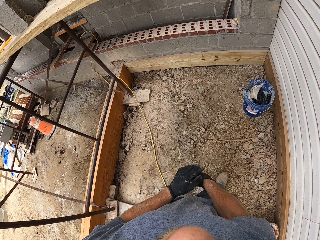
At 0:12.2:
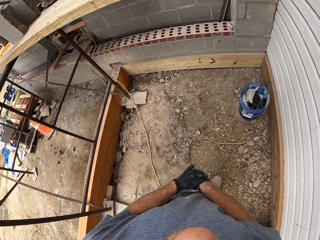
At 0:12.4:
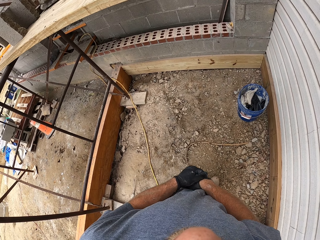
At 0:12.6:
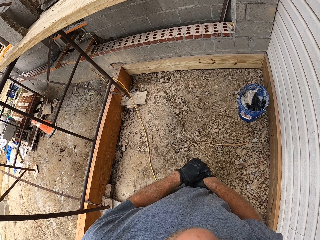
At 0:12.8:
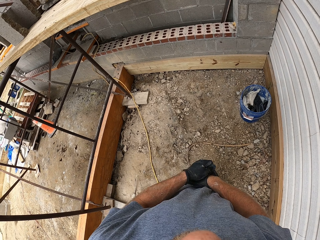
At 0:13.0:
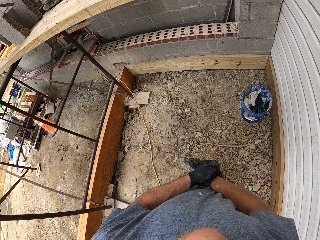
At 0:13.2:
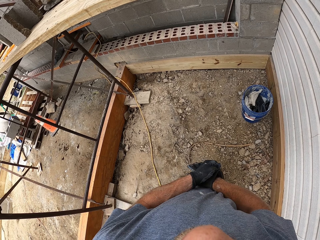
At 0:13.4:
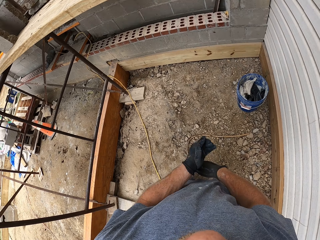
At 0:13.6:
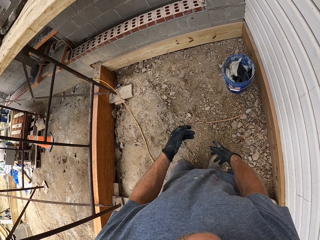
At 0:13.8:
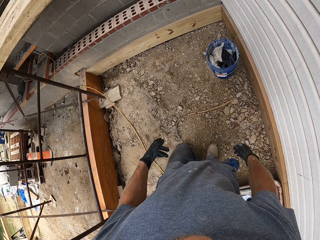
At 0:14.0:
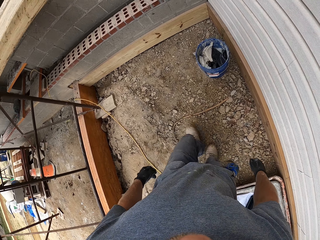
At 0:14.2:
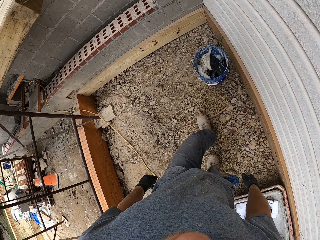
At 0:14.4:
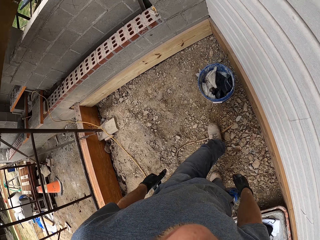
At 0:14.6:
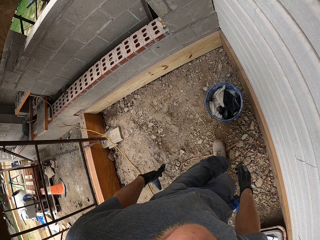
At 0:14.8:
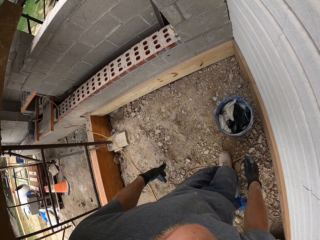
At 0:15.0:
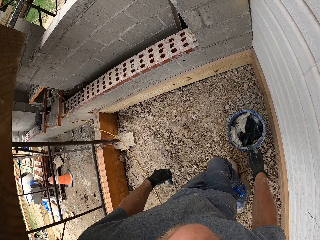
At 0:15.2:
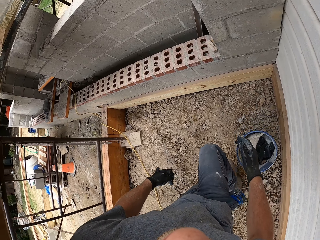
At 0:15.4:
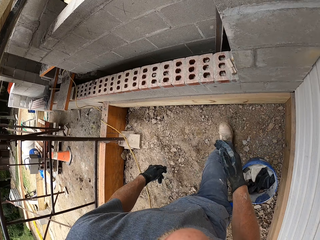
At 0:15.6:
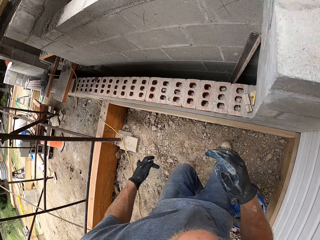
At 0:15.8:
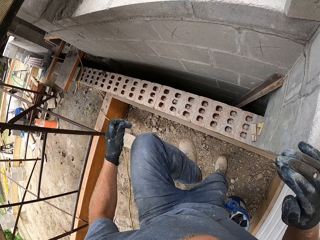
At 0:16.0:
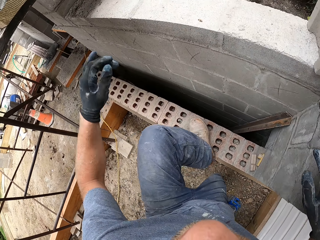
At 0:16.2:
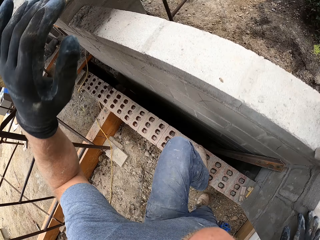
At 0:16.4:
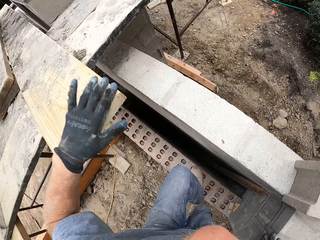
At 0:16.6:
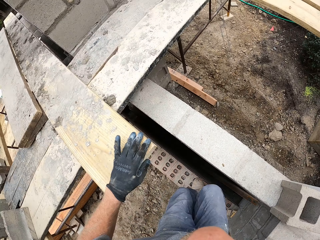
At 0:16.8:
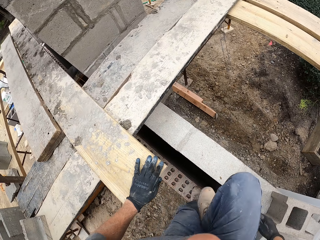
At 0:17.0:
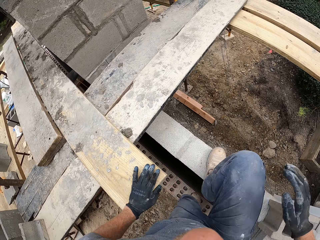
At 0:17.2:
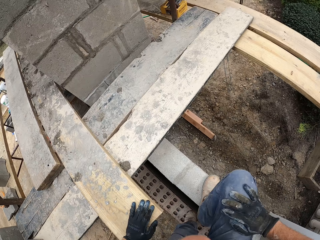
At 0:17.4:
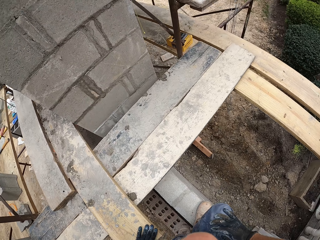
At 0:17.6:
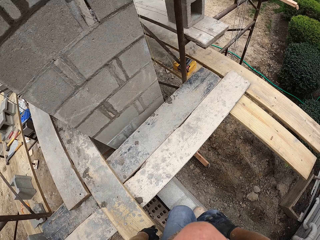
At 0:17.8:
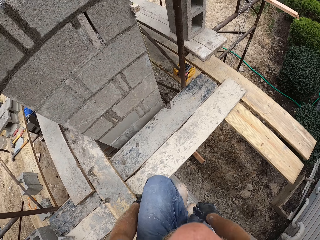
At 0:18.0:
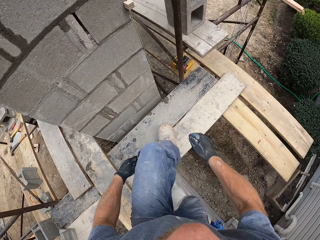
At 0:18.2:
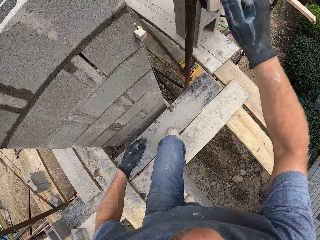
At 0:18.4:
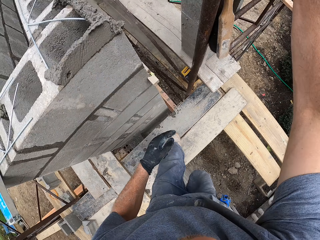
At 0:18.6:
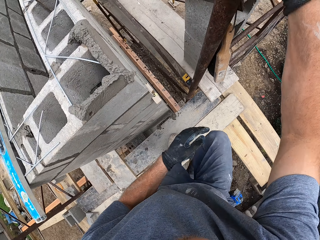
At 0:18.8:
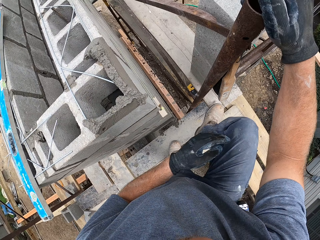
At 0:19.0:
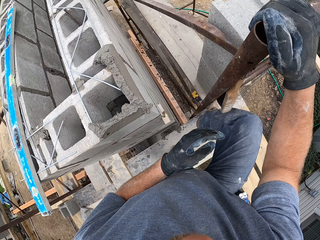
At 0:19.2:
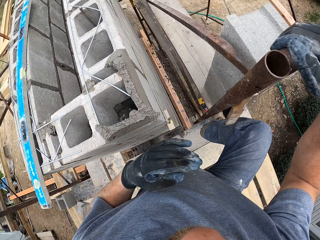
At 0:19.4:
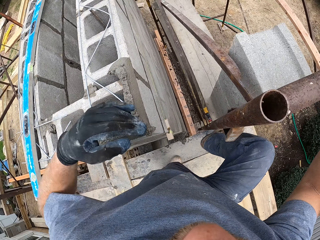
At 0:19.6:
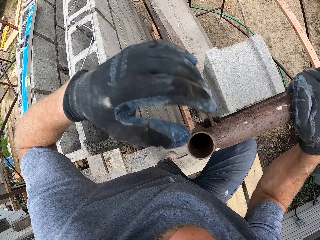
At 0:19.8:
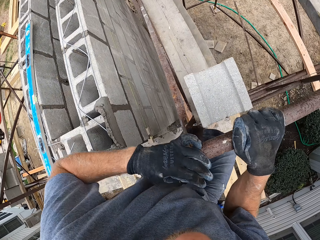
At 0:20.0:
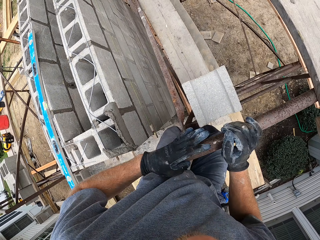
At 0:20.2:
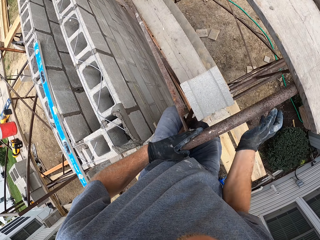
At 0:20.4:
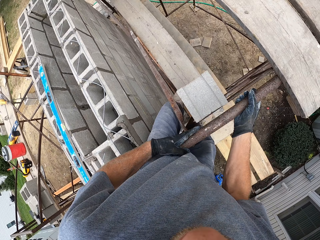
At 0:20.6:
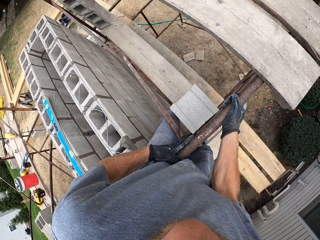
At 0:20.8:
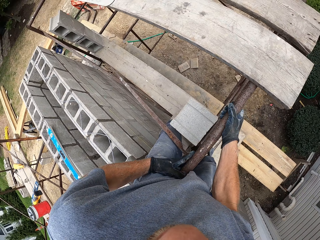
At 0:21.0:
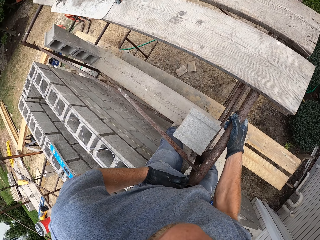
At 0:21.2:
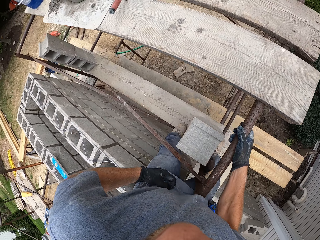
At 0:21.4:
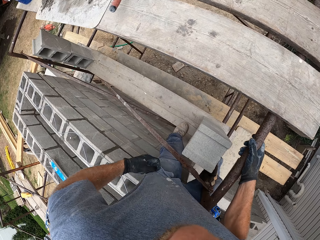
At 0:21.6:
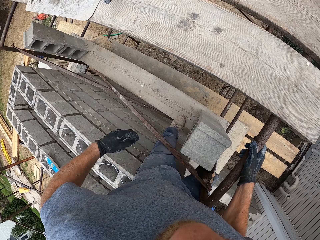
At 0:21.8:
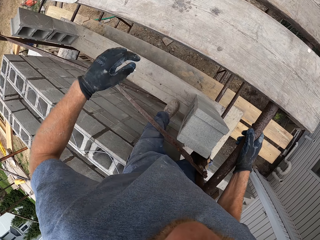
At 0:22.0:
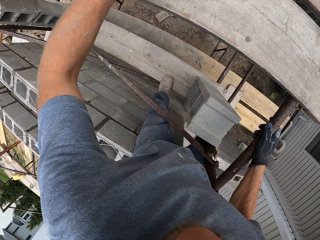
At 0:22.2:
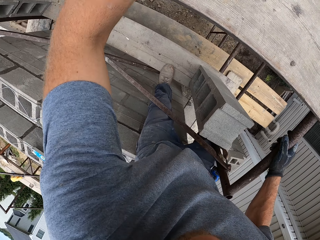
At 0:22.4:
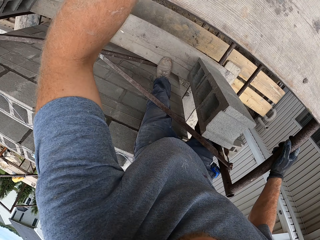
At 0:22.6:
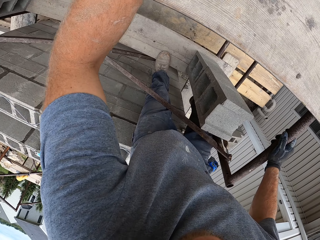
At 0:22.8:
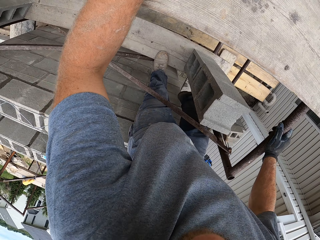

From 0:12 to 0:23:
The camera wearer moves towards a wall. They climb over the wall. They climb up a scaffold. They hold a steel rod.

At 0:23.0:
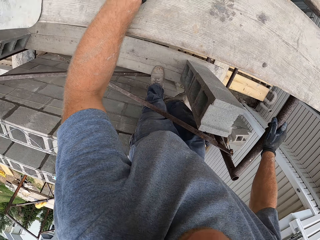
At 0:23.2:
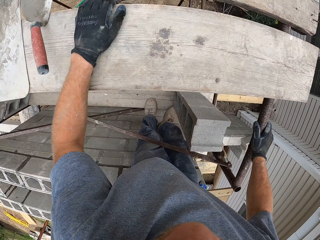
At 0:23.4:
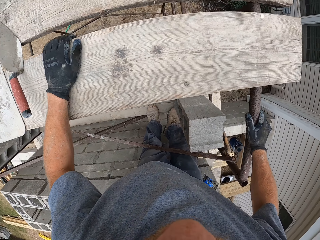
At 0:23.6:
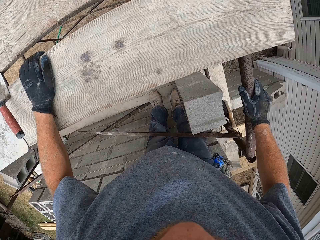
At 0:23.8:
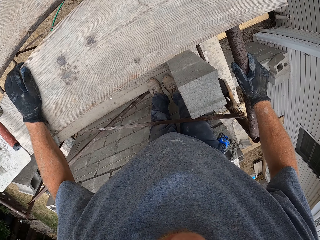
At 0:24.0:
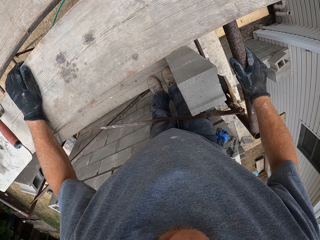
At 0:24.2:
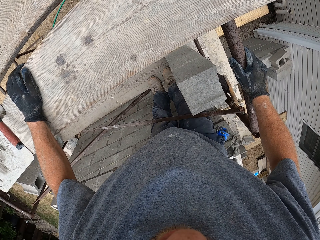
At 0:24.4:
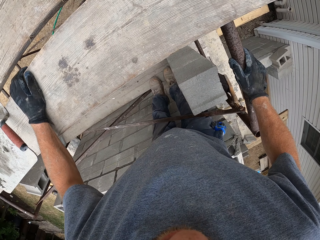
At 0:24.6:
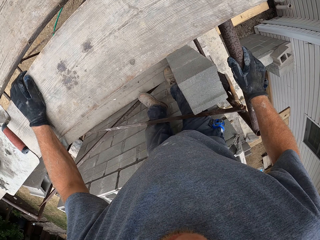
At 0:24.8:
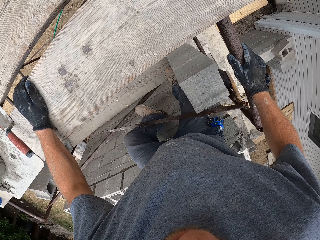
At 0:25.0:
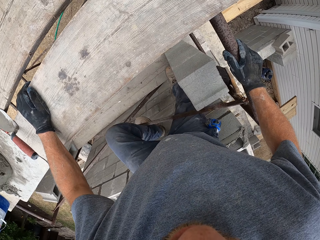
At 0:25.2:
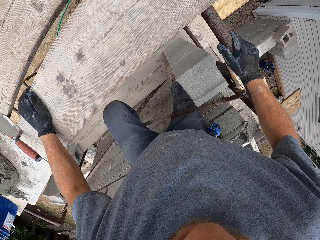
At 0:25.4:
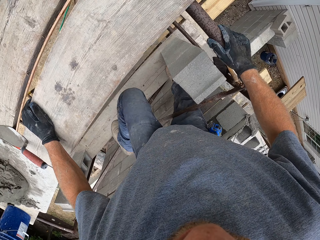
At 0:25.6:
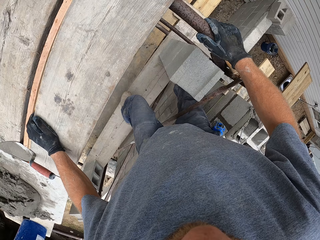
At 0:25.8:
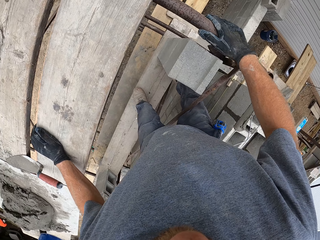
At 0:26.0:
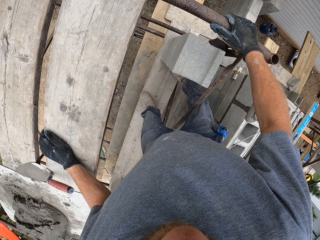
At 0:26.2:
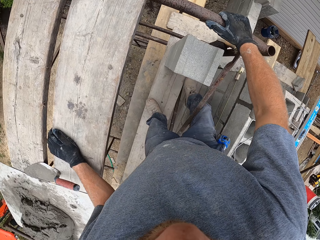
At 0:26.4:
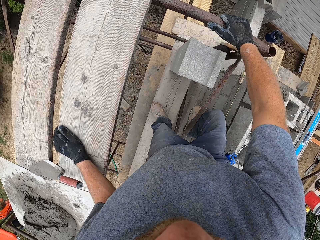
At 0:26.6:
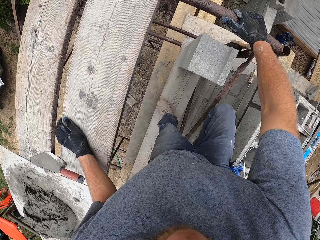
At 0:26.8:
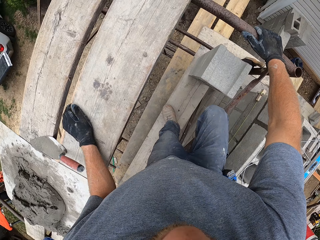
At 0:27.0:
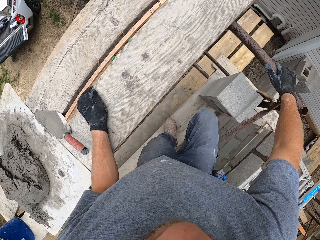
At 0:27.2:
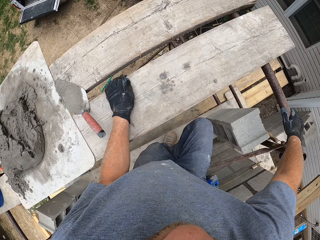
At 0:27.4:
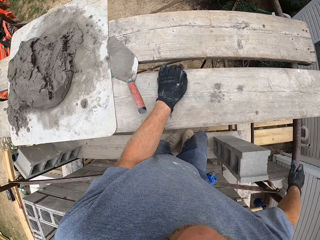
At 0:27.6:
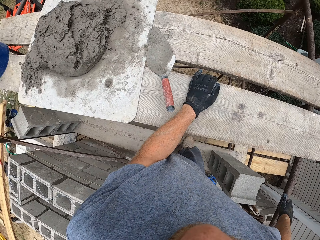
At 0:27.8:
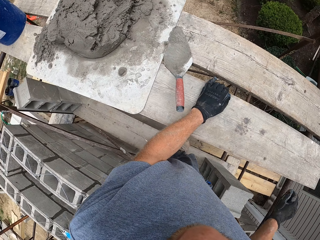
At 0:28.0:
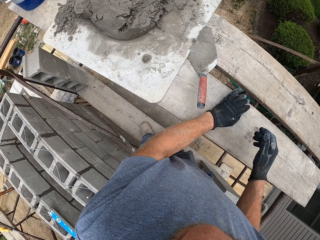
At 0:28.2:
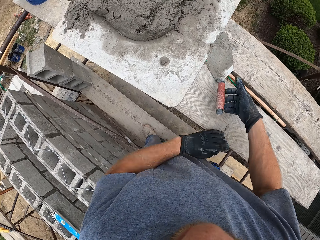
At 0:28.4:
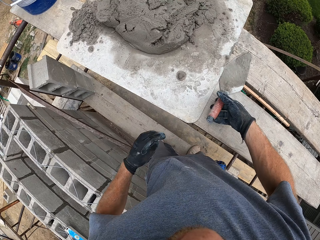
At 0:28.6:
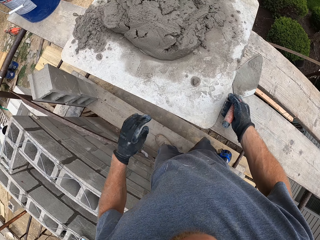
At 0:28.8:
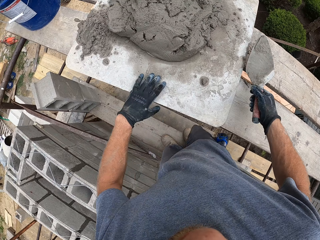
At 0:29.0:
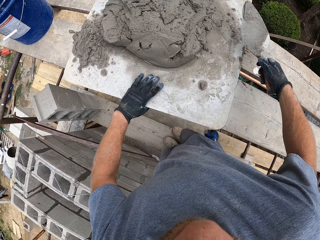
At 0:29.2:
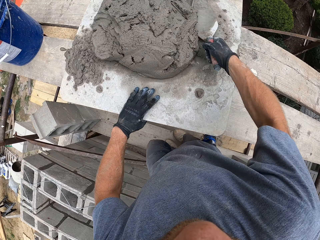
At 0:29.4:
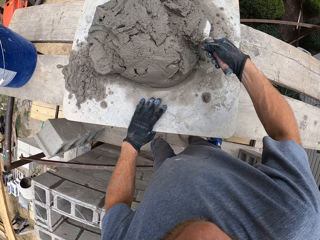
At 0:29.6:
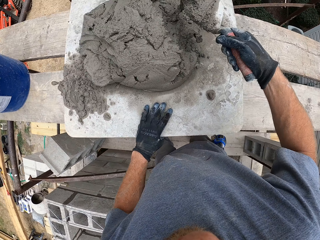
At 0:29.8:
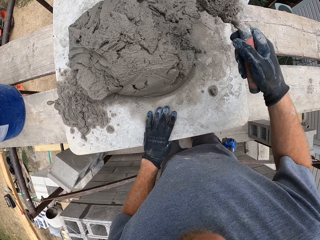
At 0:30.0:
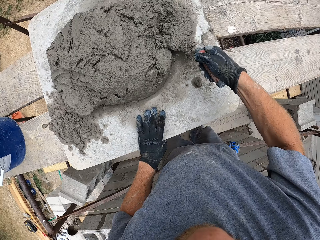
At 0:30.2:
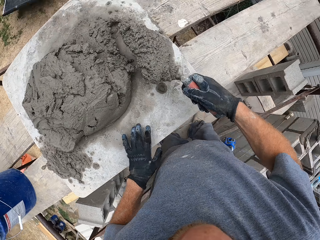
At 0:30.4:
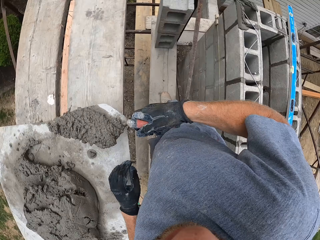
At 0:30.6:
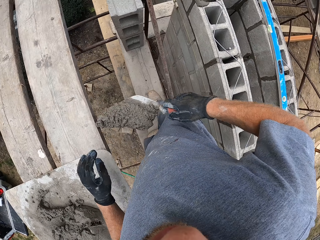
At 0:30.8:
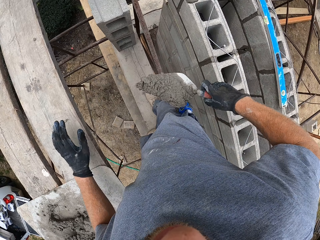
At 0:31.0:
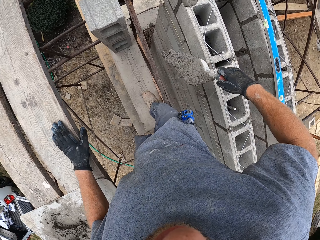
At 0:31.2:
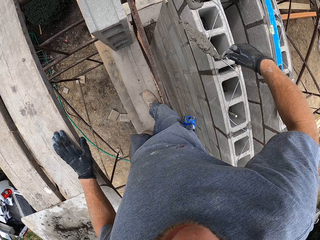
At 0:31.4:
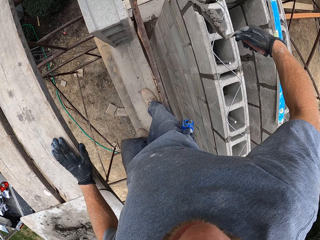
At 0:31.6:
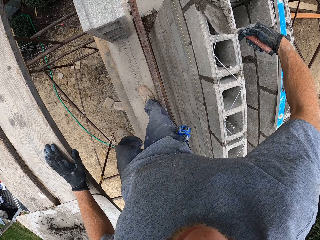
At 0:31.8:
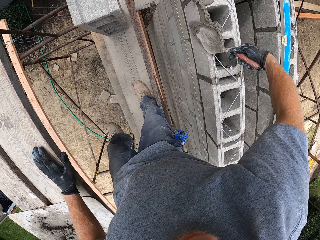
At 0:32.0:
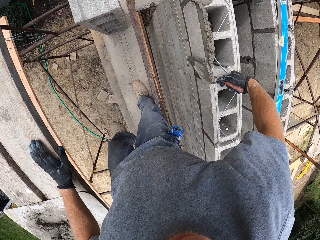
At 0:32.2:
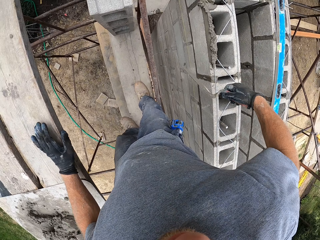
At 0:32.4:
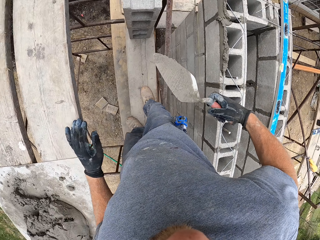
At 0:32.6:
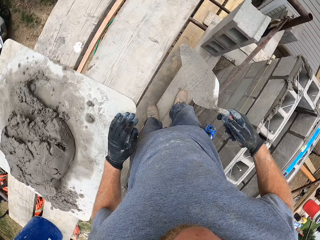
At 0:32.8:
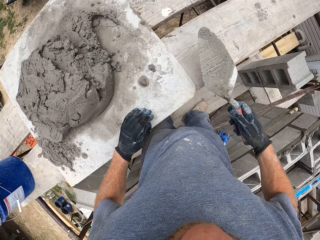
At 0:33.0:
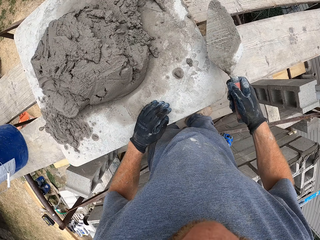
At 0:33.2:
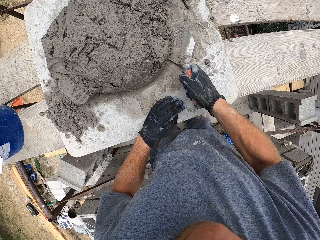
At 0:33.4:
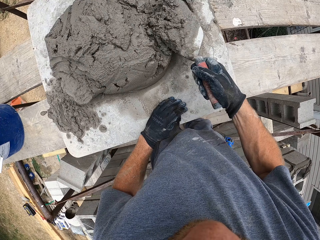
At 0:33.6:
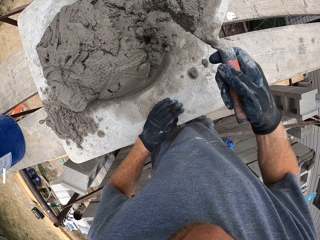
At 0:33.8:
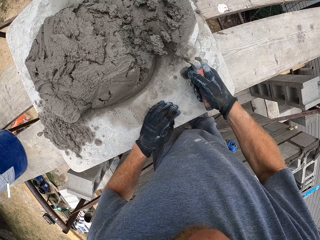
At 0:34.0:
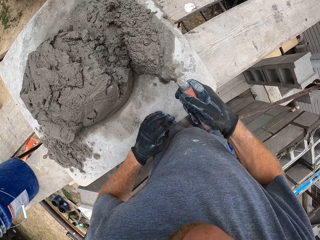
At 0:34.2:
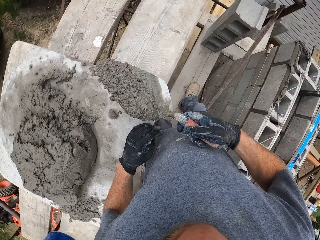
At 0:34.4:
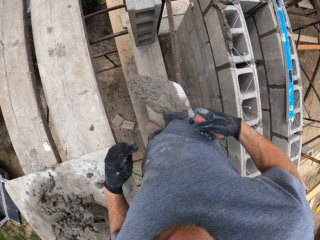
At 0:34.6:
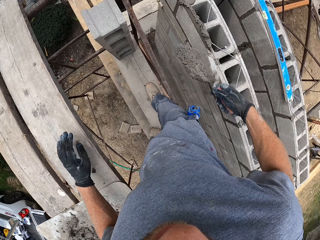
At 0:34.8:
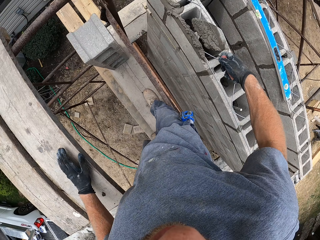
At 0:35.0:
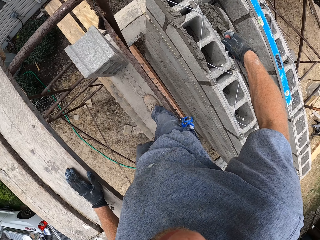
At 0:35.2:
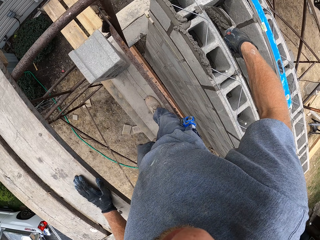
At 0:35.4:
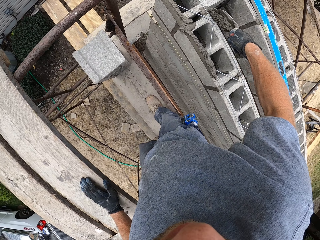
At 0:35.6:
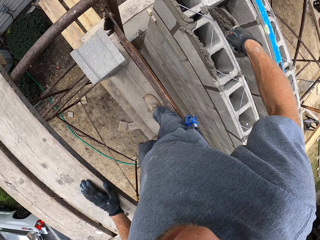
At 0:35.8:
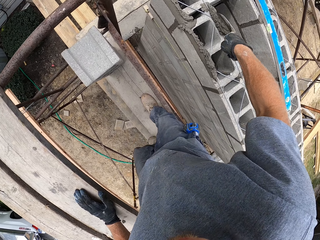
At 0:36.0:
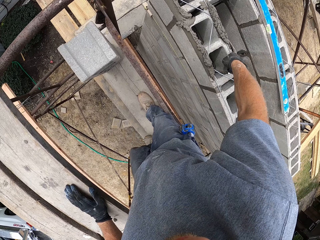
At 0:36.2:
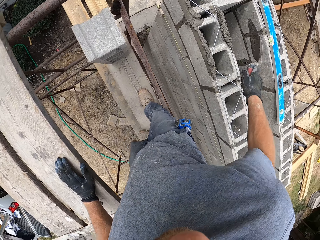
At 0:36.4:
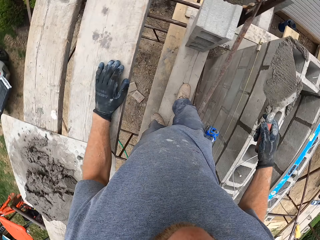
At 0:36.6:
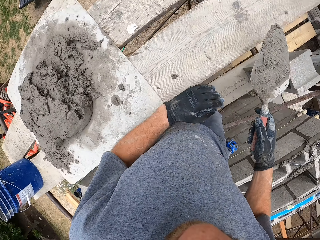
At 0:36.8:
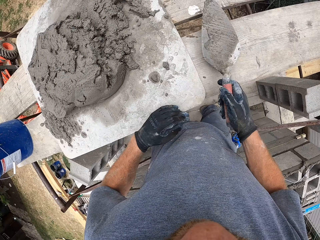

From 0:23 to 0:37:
The camera wearer holds timber. They climb the building. They pick up a trowel from a wooden plank. They scoop cement mortar with the trowel. They apply the cement mortar to the side of a brick. They scoop more cement mortar. They apply the cement mortar to the other side of the brick.
